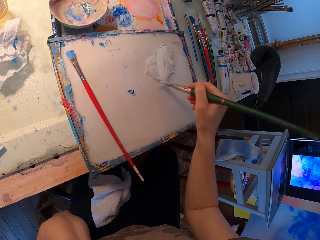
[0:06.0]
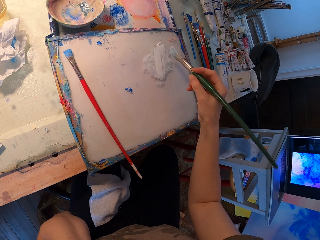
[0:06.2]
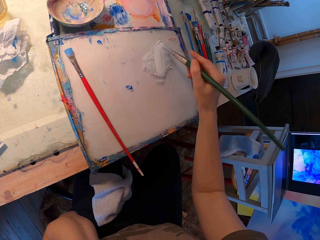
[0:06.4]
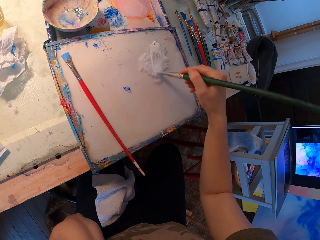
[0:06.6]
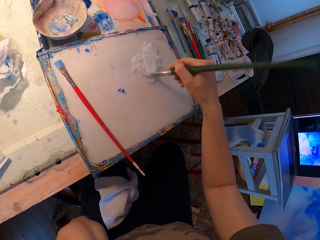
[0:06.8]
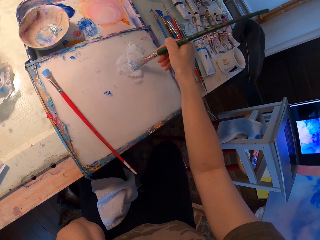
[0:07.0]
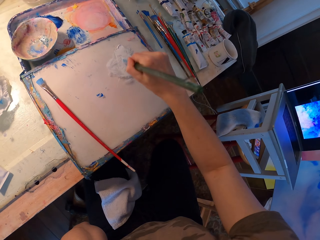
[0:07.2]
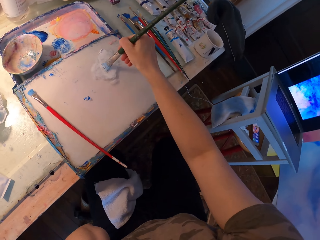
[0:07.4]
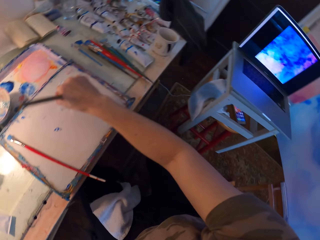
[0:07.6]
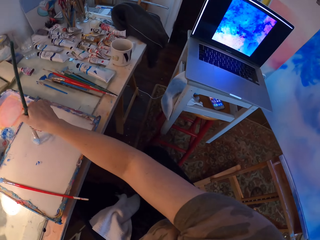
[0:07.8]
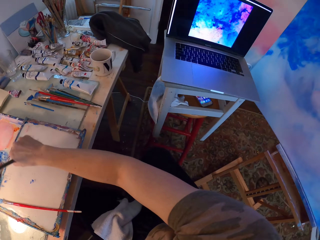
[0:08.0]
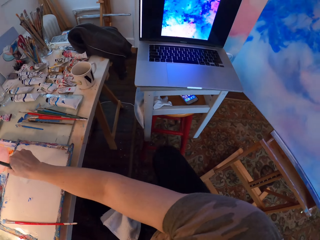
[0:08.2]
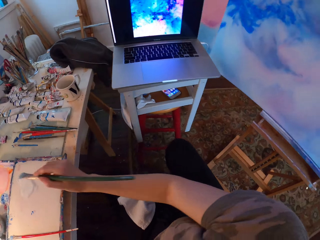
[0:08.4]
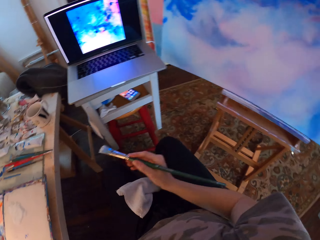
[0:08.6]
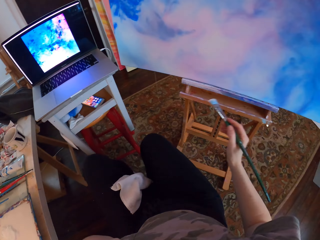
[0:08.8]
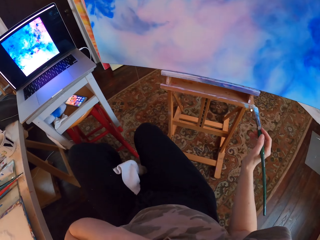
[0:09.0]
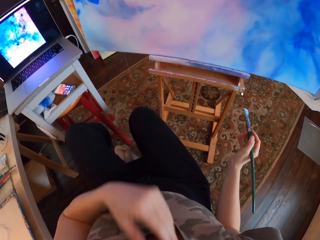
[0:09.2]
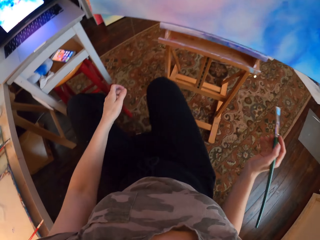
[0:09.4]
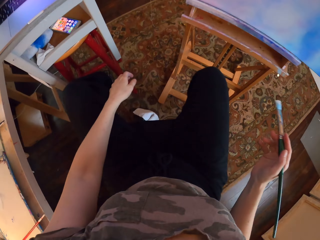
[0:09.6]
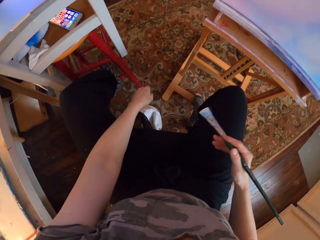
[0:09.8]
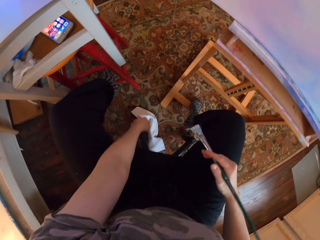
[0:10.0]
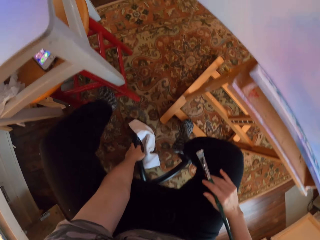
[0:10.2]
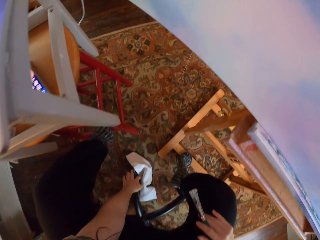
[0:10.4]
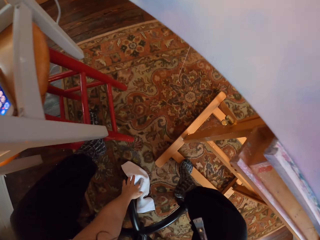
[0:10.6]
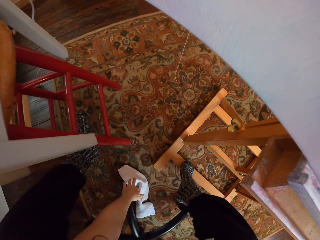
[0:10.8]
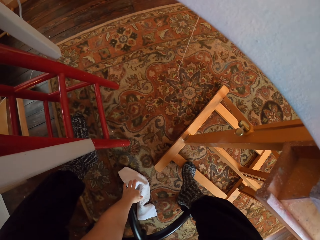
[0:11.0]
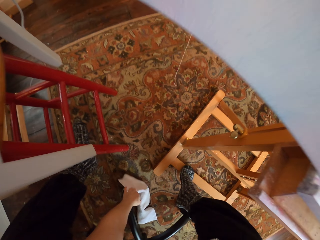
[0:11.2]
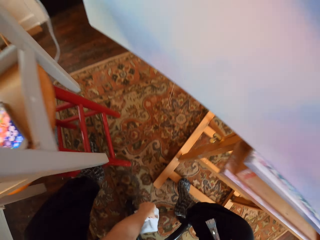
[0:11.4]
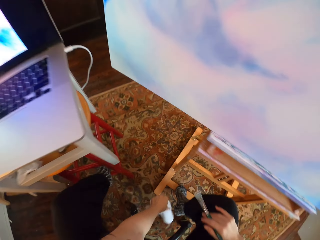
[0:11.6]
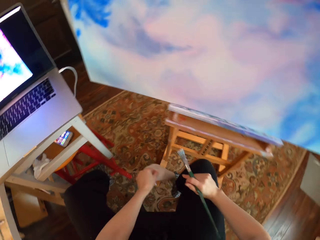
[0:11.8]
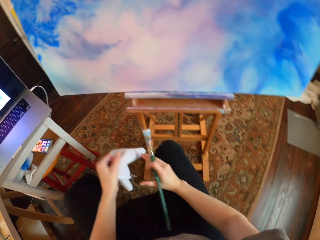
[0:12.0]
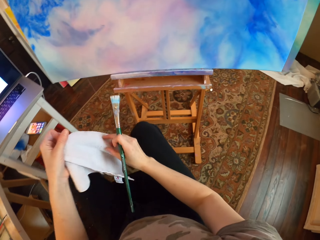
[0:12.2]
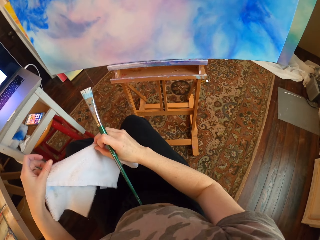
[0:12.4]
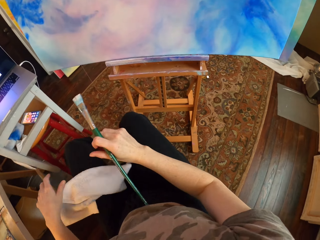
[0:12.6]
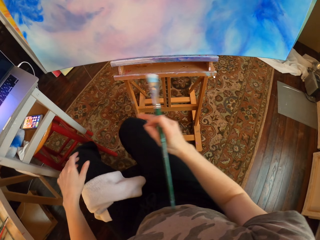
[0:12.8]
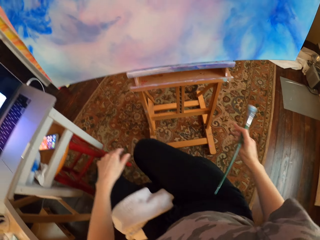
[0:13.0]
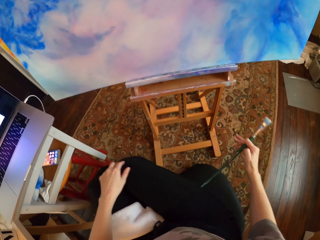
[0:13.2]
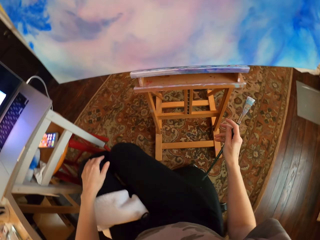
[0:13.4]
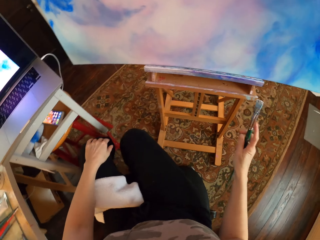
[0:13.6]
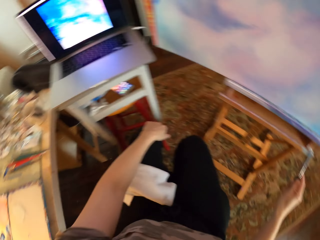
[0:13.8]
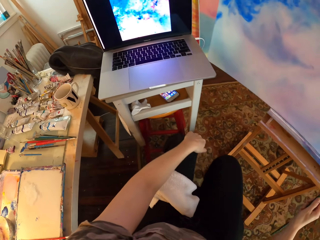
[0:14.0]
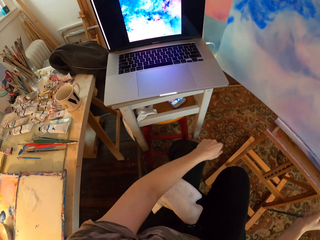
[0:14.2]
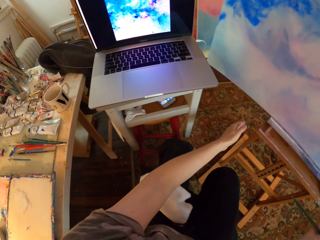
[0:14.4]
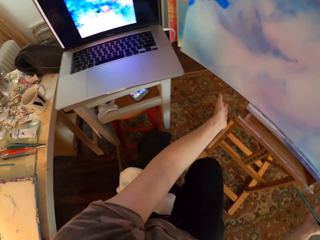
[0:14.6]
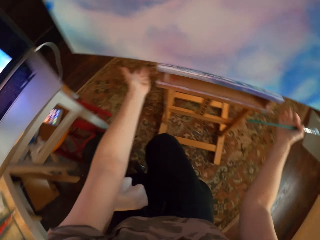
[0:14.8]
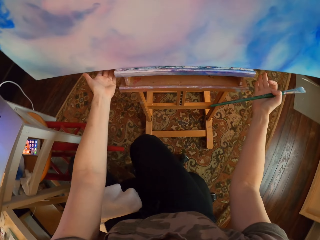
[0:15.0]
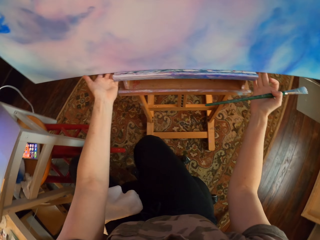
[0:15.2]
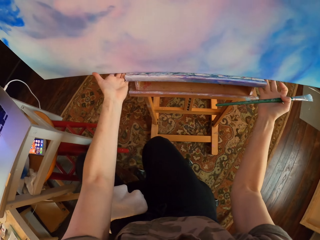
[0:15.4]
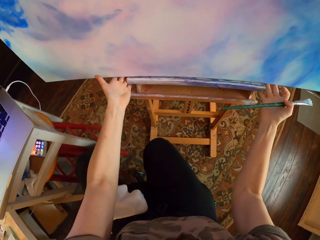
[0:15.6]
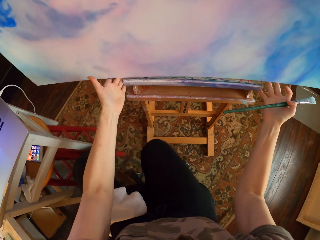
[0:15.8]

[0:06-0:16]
The camera wearer looks around and turns around. She moves the left hand and bends down. She picks up a cloth from the floor. She lifts the cloth. She holds the cloth with both hands. She places the cloth on her lap. She turns around. She moves around. She moves both hands.

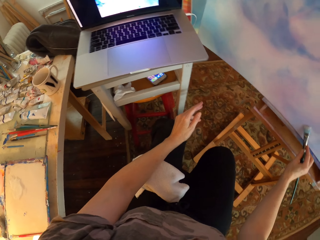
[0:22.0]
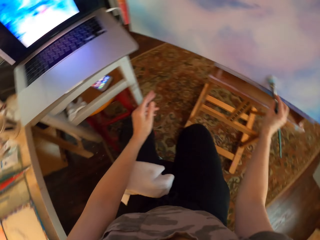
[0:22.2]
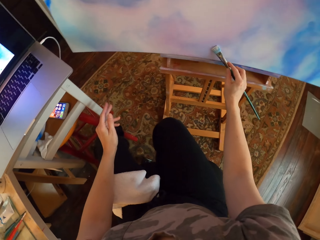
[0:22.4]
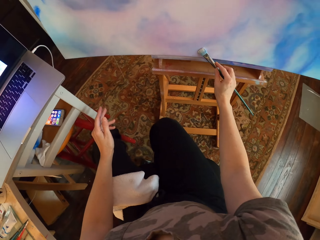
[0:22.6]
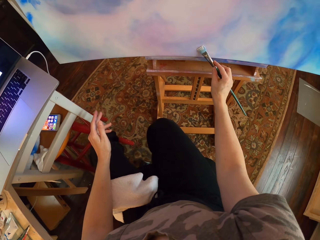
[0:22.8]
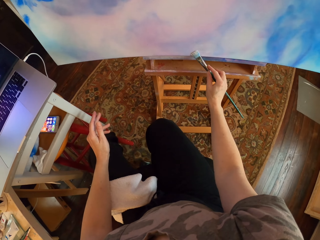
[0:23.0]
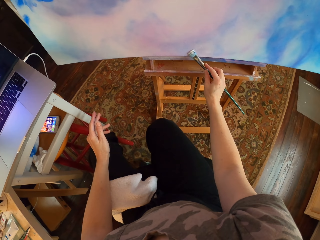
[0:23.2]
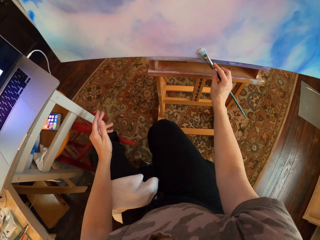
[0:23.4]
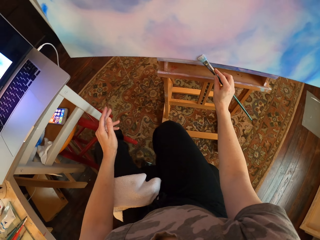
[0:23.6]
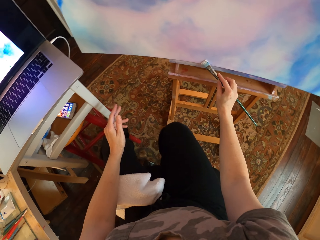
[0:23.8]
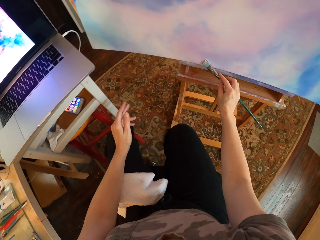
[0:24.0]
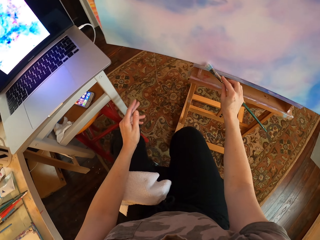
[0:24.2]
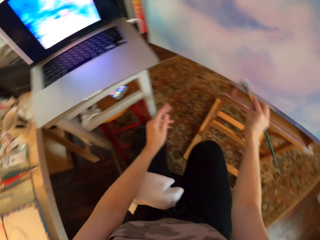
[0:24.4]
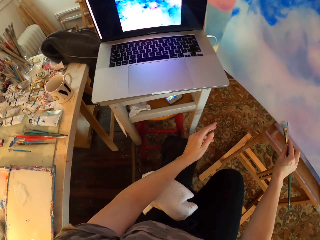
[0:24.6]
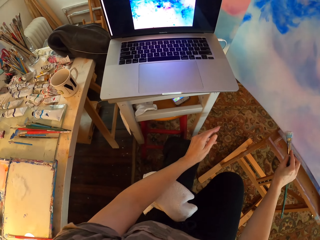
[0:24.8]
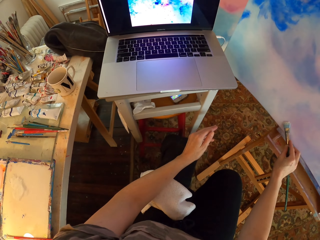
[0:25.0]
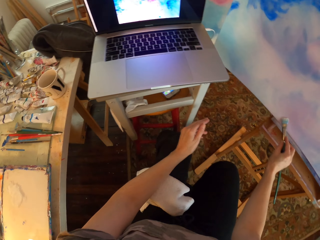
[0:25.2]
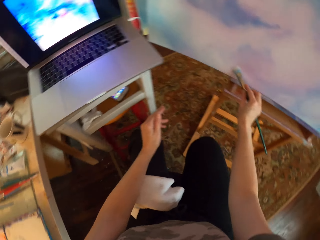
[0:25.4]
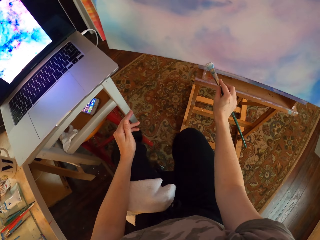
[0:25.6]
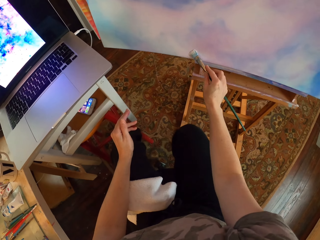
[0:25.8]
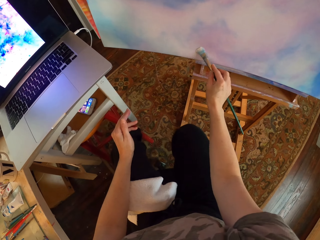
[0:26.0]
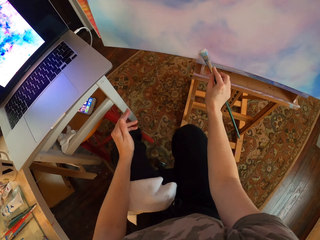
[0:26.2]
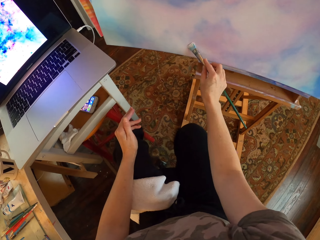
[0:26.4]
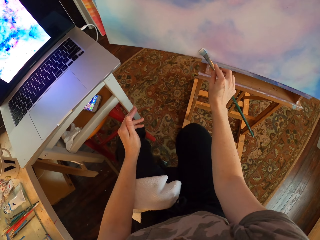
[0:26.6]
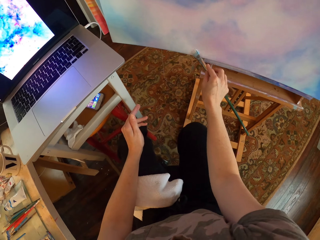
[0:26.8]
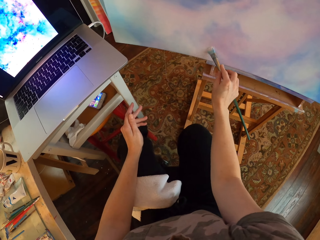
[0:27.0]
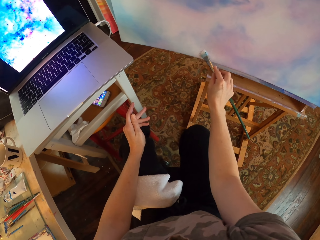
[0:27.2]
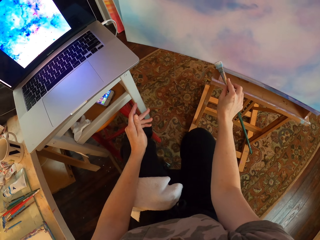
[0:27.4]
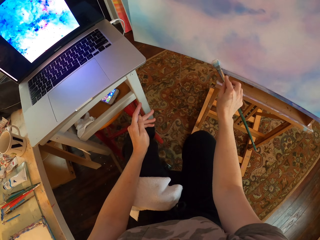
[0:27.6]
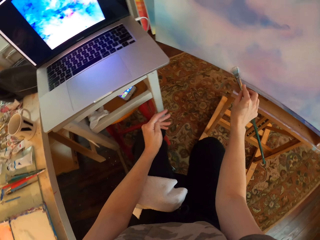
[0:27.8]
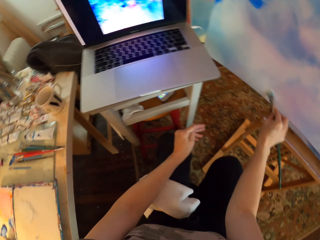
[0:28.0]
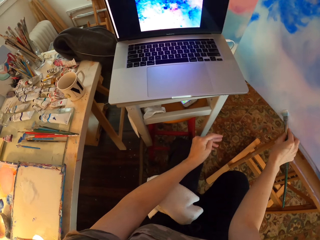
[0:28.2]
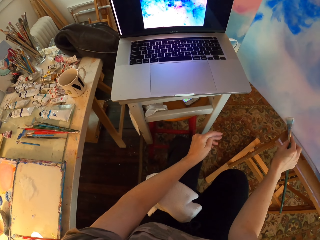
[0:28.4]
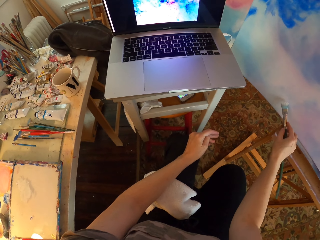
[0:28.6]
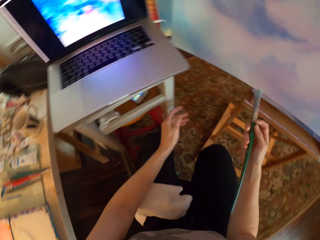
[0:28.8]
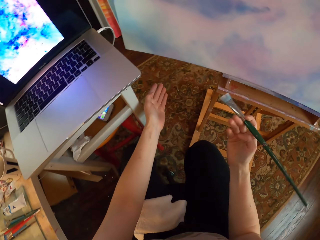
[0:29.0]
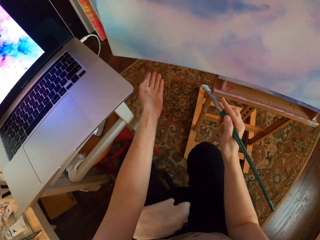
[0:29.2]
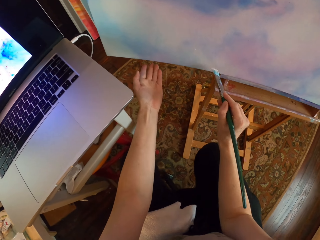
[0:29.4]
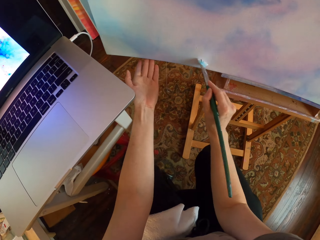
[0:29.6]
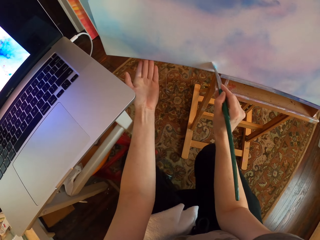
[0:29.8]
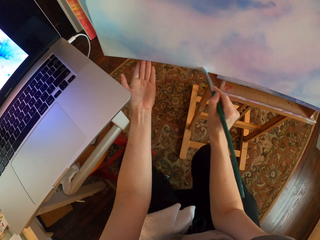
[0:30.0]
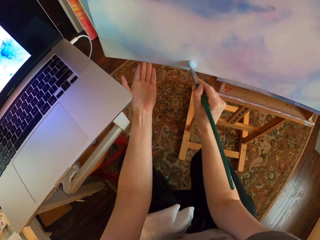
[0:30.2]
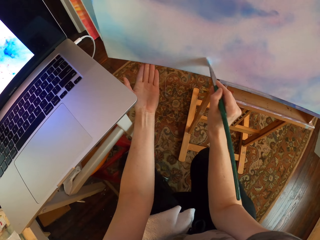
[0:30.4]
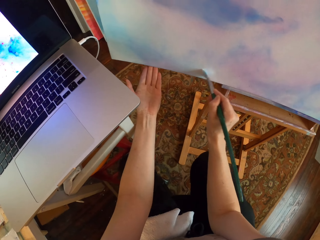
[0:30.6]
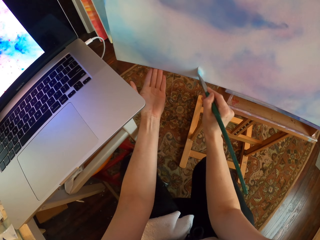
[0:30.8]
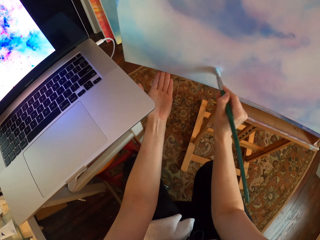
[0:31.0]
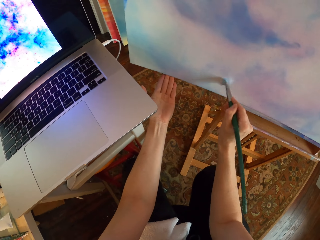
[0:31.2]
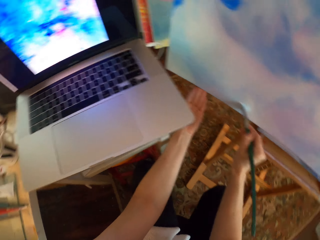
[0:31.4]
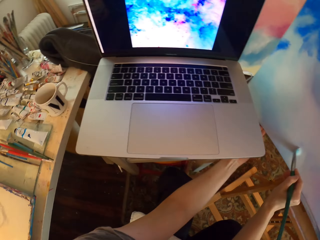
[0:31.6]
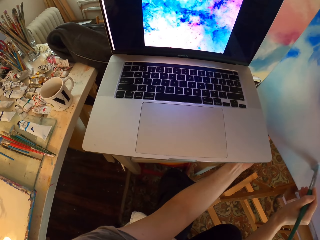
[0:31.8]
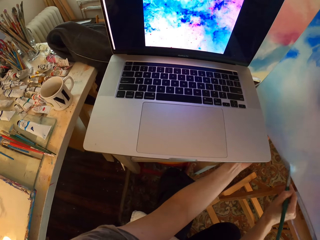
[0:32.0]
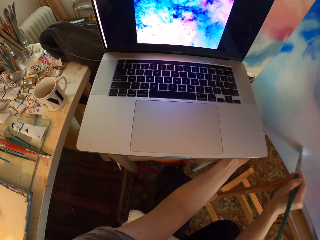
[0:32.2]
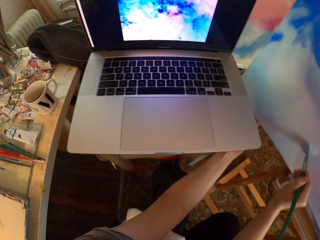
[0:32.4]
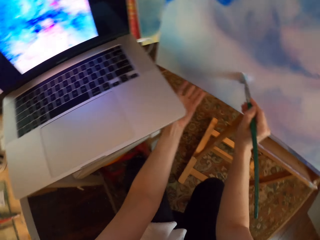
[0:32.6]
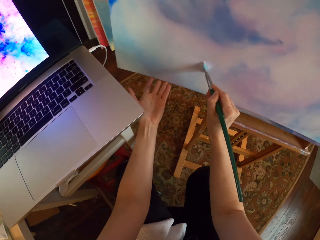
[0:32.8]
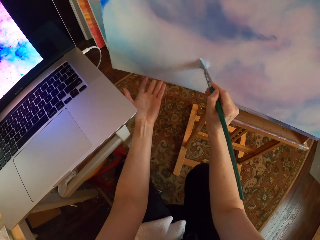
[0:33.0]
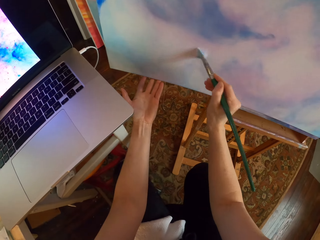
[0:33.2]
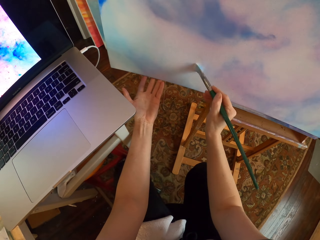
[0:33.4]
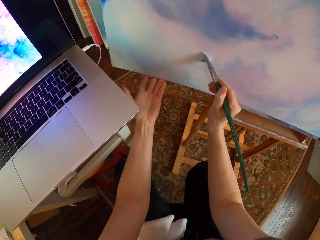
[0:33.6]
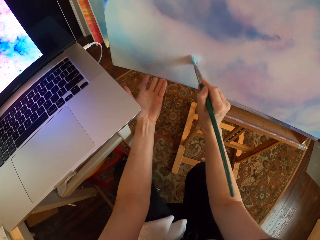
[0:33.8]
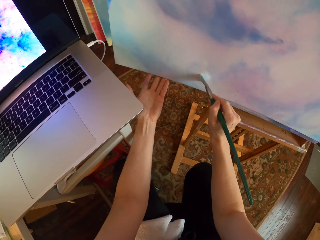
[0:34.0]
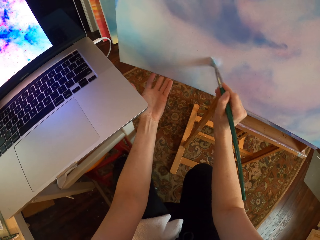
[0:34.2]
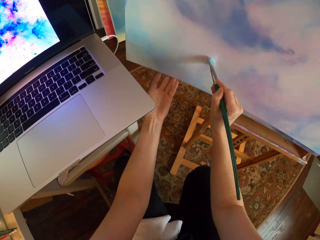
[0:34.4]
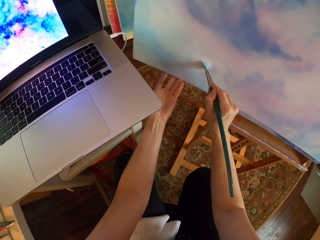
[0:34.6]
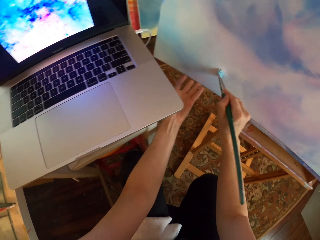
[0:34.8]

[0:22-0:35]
The camera wearer stares at the laptop and turns around. They paint the board. They stare at the laptop. They paint the board. They turn around. They stare at the laptop. They paint the board. They turn the paintbrush. They hold the board with the left hand. They paint the board. They stare at the laptop. They paint the board.
